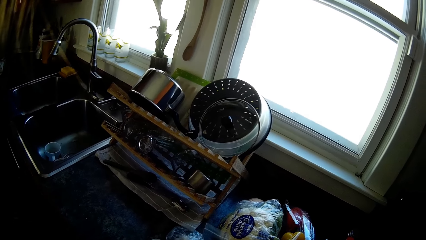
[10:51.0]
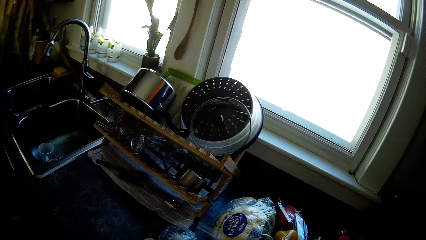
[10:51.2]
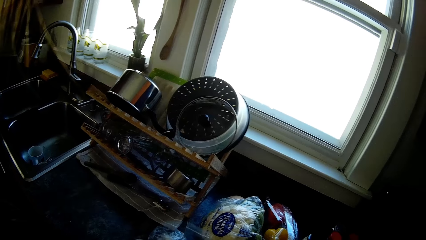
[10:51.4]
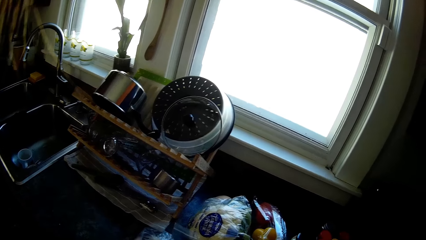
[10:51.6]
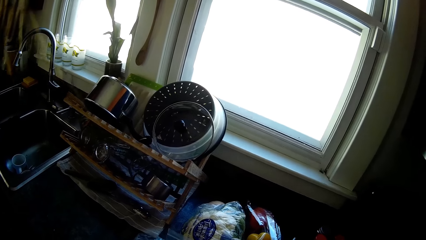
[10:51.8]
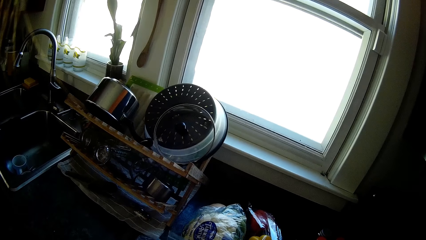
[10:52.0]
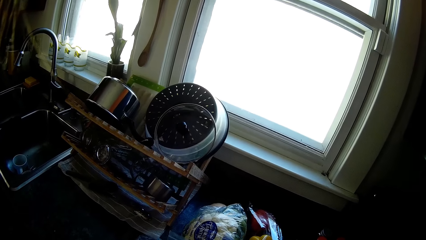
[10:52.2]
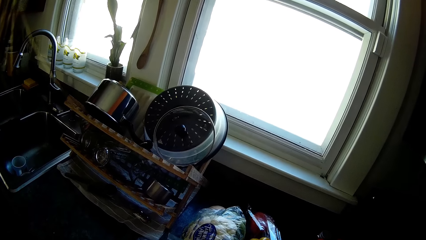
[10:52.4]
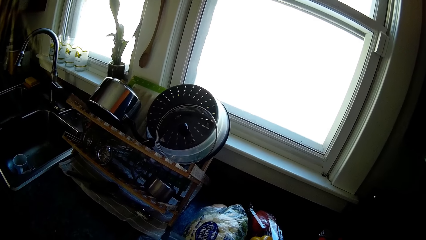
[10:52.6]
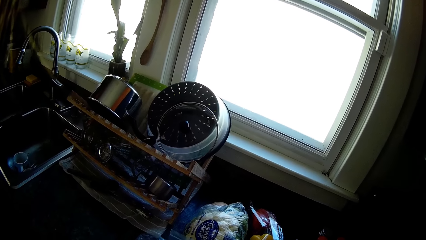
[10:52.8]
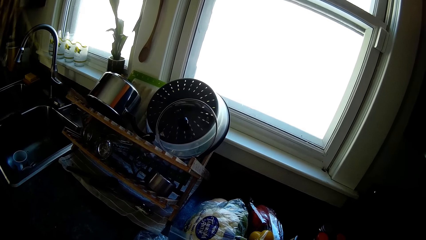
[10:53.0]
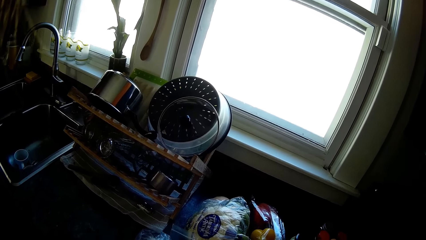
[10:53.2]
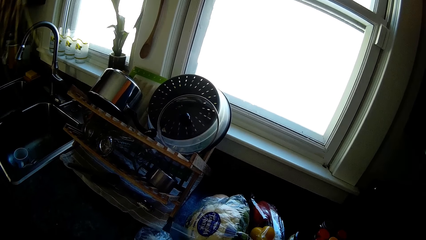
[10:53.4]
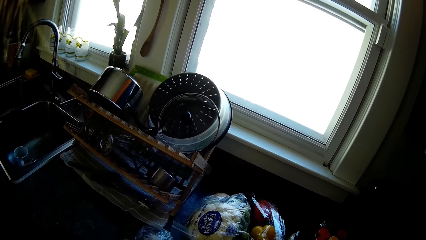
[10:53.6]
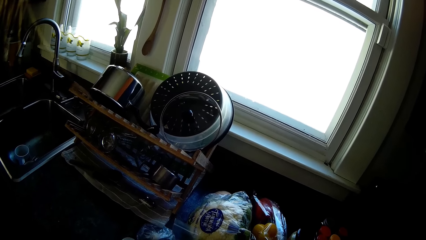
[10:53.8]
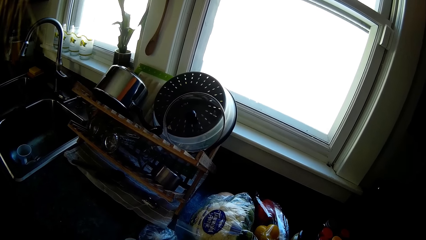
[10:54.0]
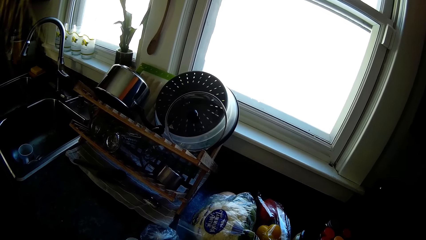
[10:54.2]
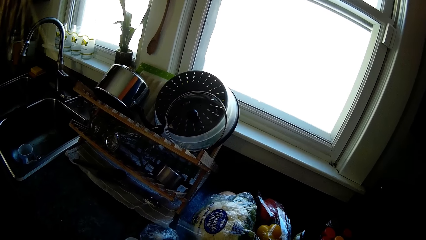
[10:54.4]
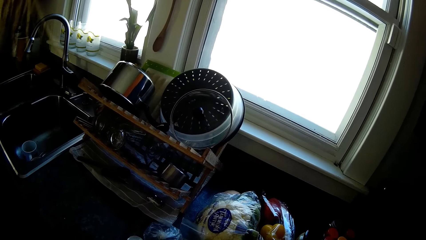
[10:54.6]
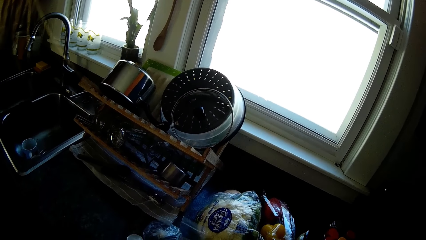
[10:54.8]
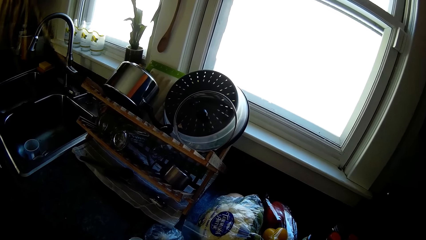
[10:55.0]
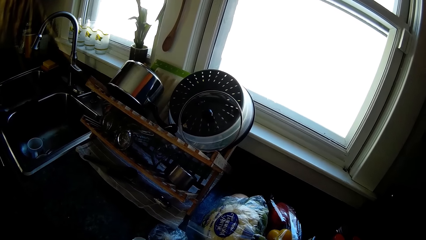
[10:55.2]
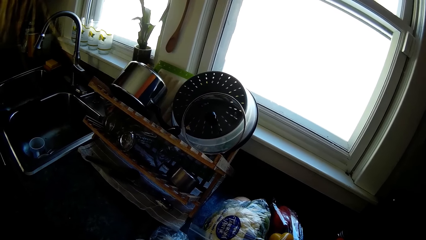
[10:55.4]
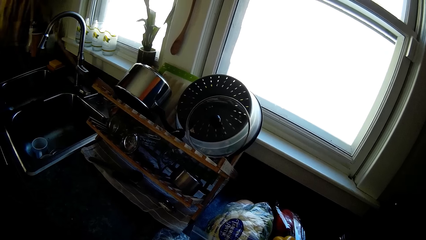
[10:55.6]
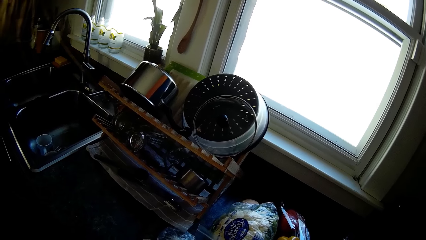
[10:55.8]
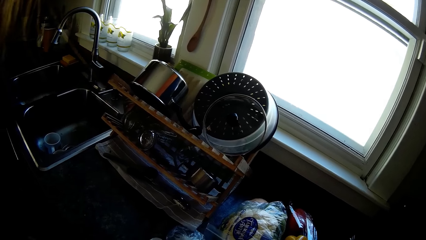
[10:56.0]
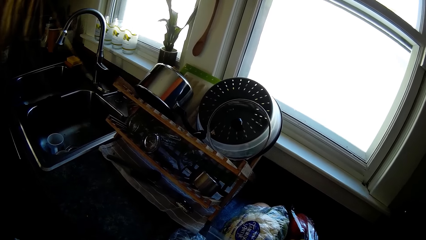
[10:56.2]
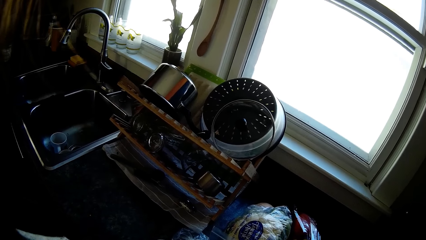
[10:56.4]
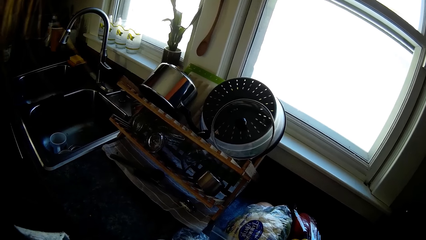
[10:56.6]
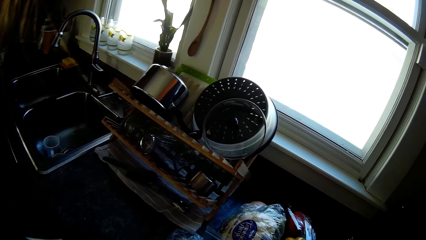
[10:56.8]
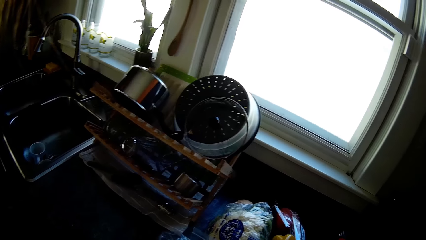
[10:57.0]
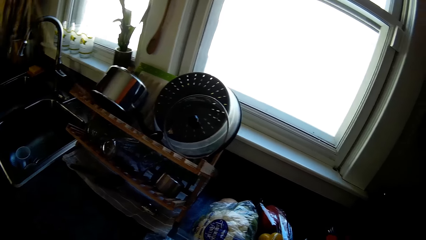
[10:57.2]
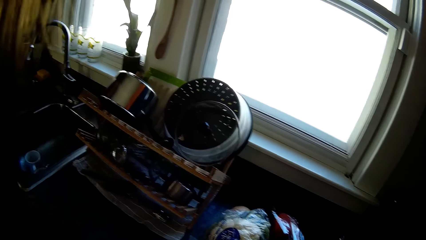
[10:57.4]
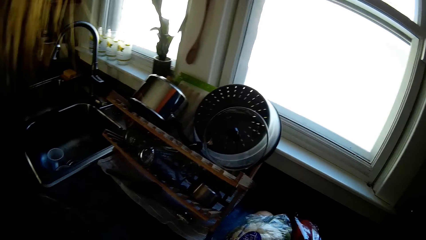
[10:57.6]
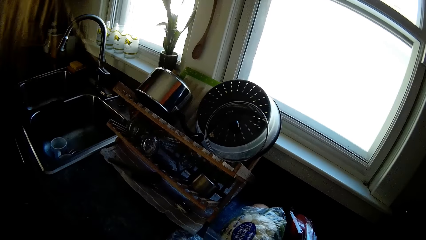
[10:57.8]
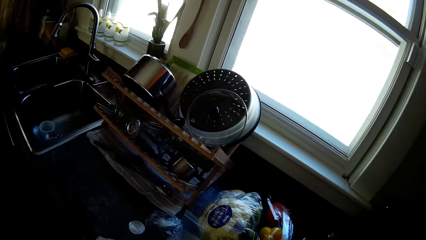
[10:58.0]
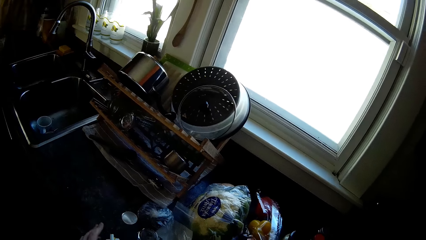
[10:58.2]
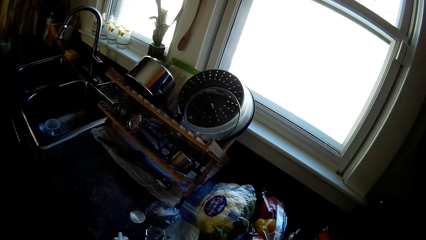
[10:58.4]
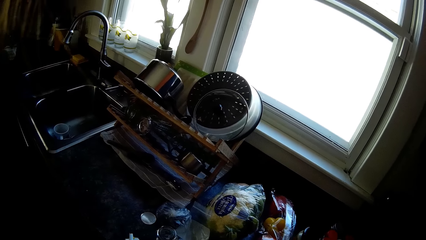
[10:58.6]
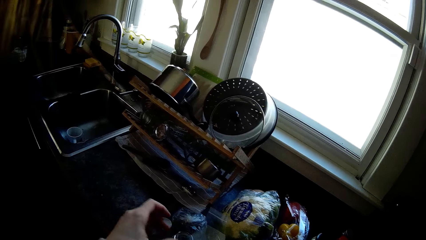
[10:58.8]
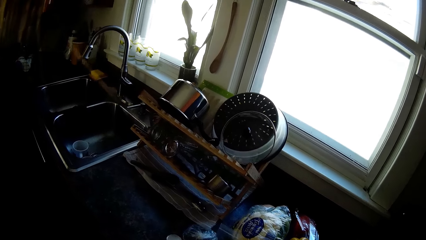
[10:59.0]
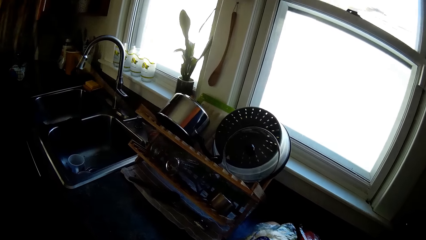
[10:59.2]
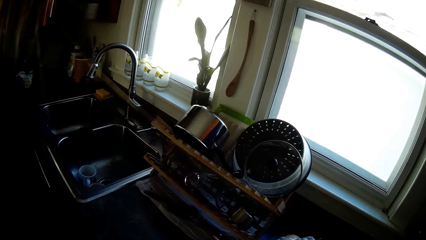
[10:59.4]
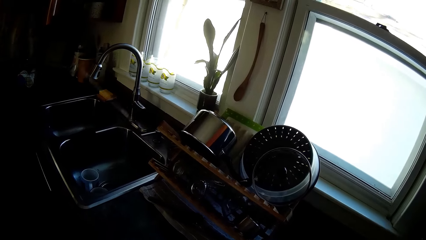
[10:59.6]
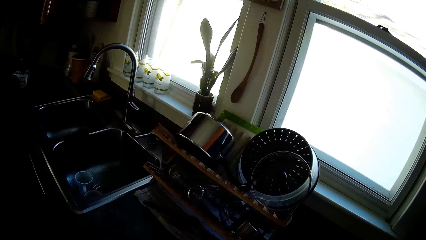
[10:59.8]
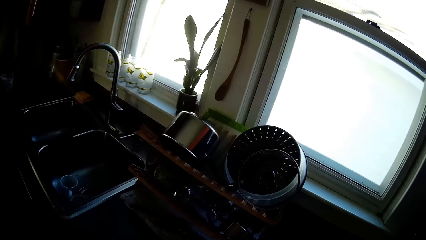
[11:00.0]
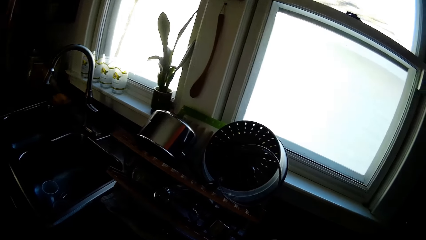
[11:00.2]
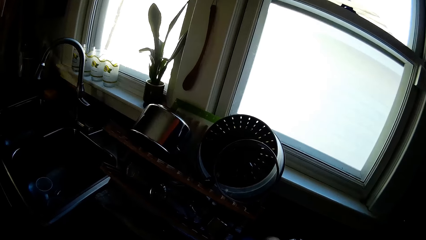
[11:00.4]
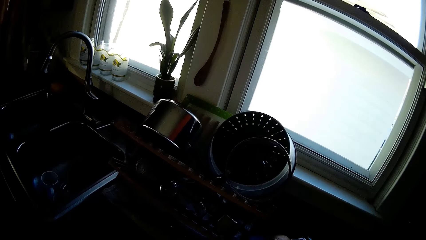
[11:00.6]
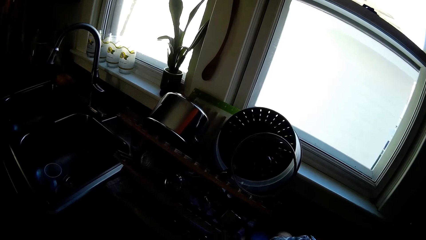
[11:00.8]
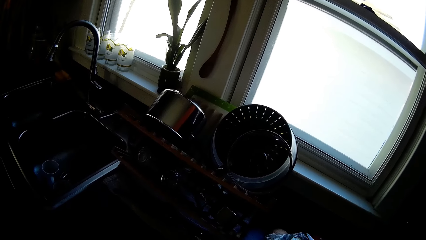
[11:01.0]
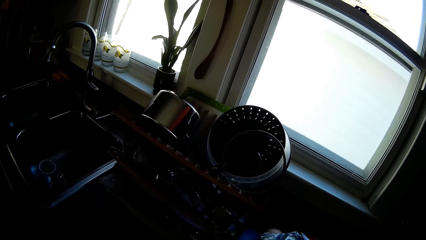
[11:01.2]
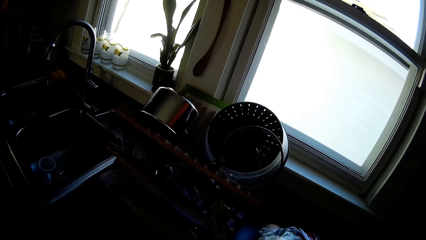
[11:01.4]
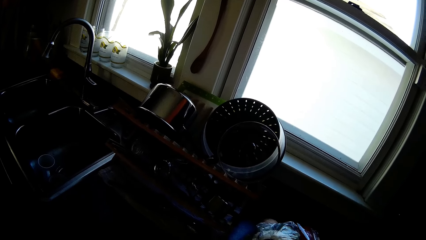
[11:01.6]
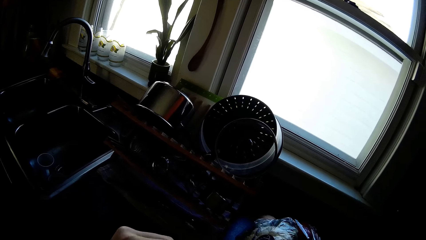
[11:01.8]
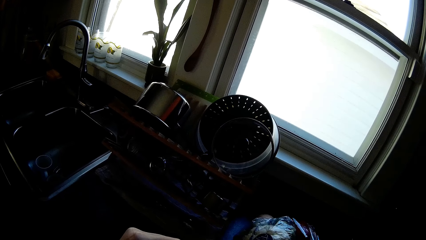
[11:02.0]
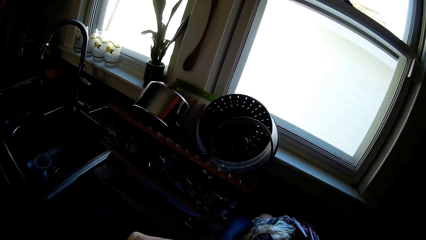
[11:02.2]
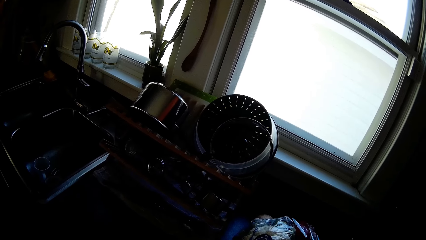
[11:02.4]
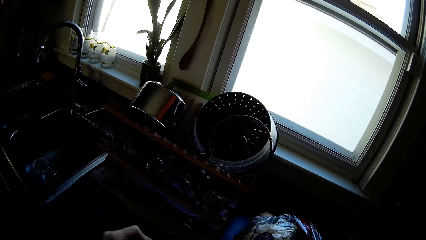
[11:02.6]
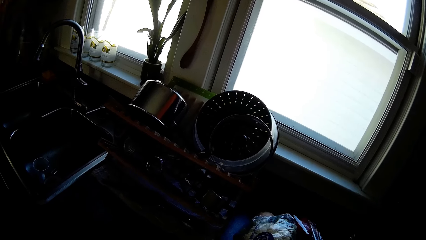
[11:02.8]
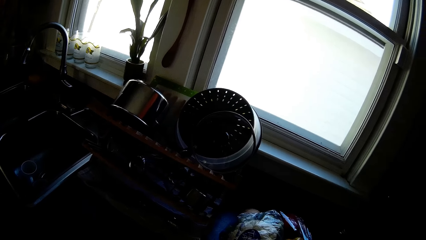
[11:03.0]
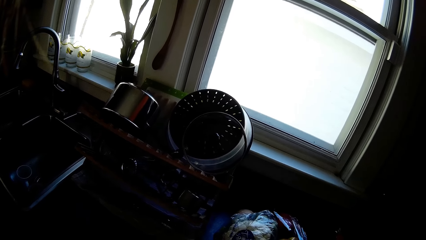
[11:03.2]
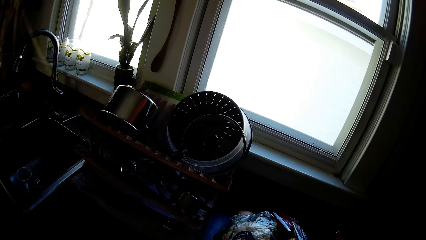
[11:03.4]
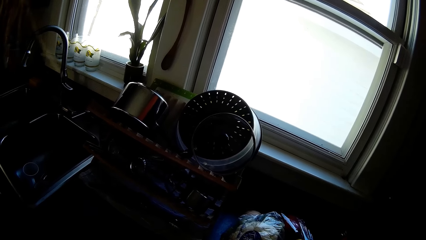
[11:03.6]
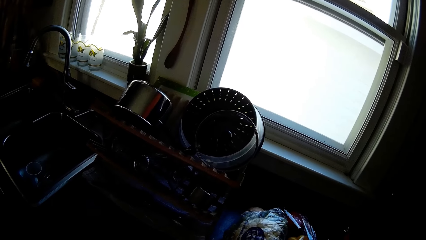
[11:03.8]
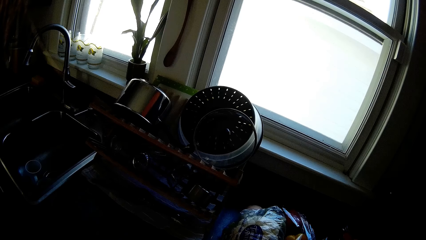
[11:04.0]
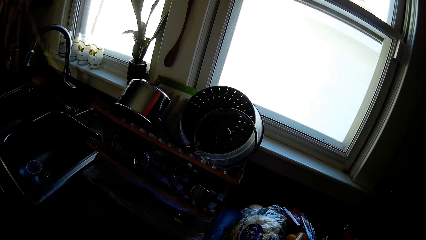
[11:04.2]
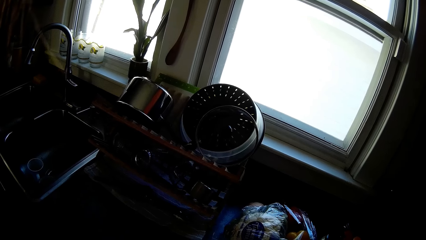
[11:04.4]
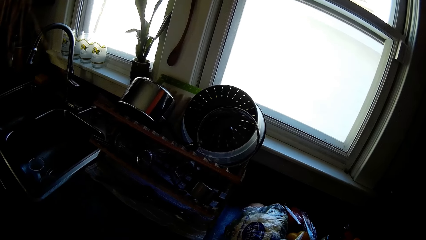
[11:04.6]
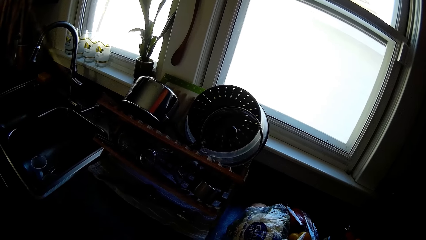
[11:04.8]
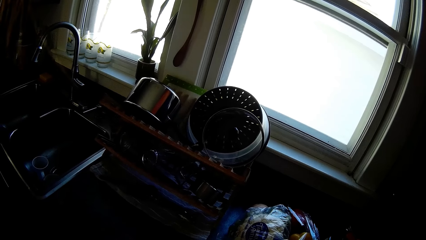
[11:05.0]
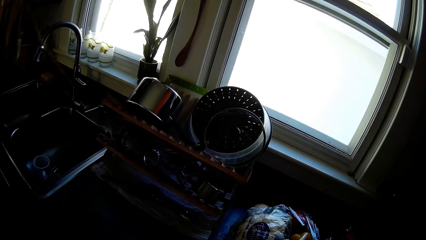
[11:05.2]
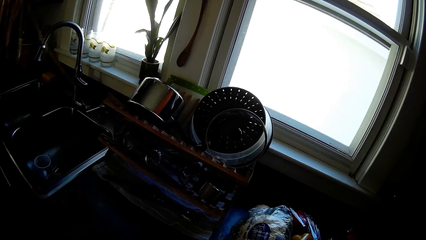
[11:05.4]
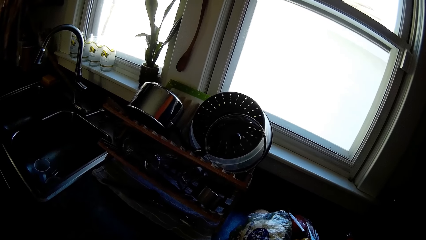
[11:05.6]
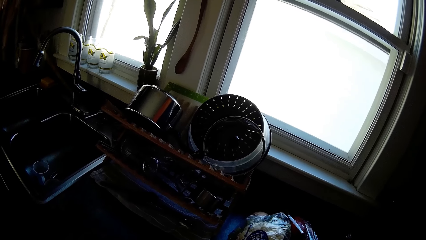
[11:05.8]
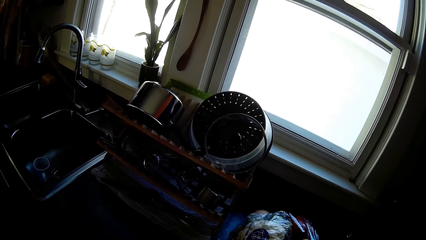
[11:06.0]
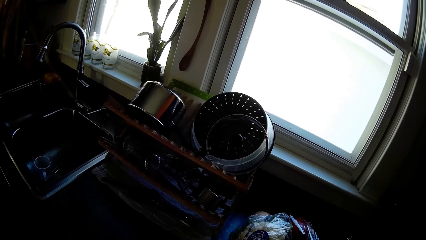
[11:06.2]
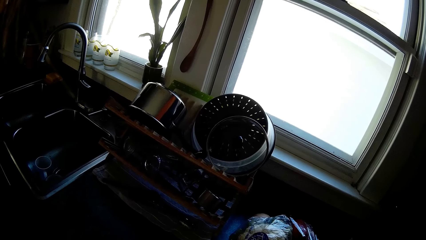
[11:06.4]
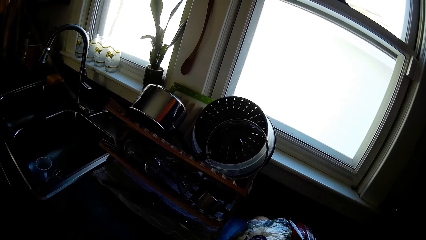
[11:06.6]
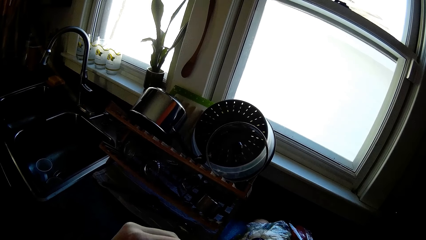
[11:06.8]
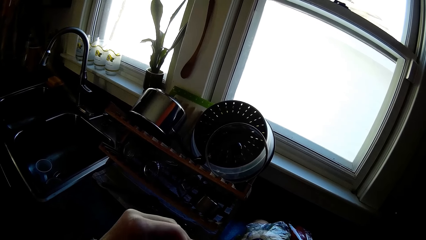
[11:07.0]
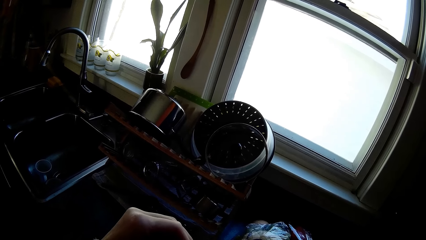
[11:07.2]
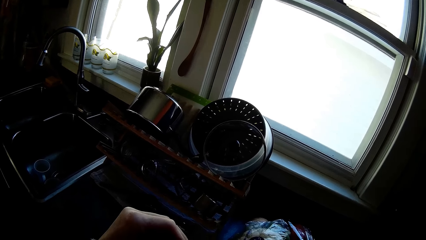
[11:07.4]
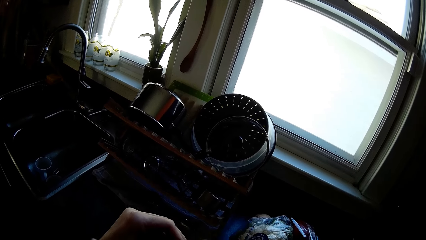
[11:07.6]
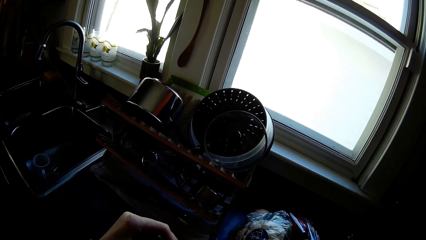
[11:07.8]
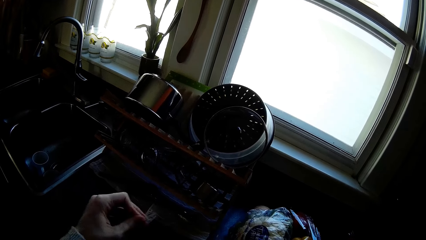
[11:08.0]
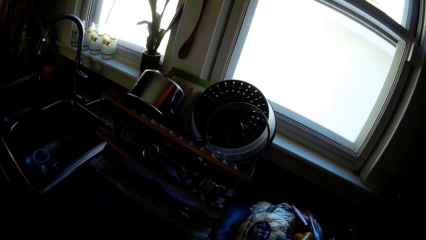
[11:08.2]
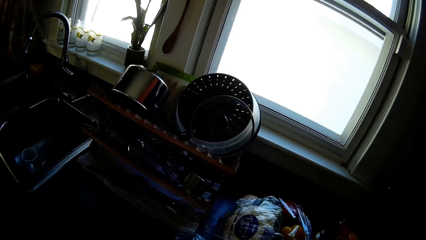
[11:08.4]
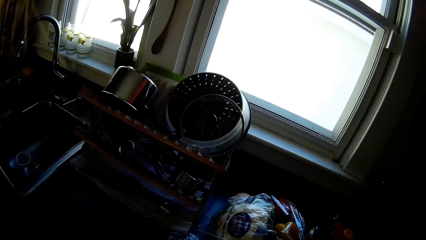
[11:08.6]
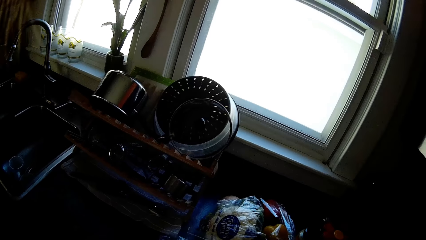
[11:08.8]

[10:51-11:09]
The camera wearer pounds something. She interacts with the man. She touches something. She removes something. She removes something by lifting her hands.
